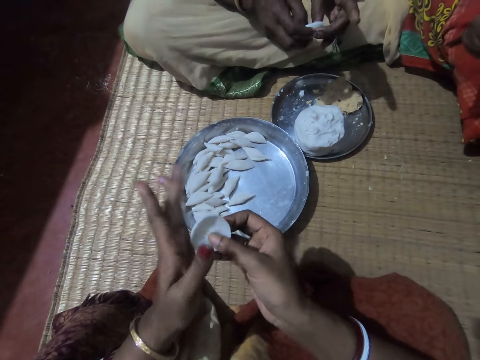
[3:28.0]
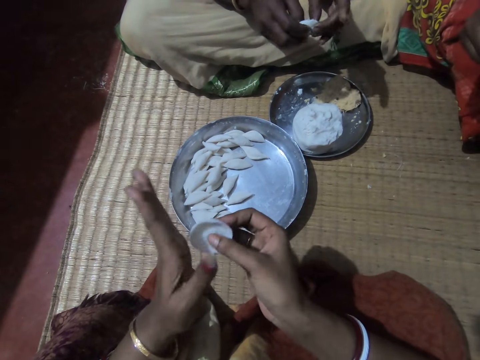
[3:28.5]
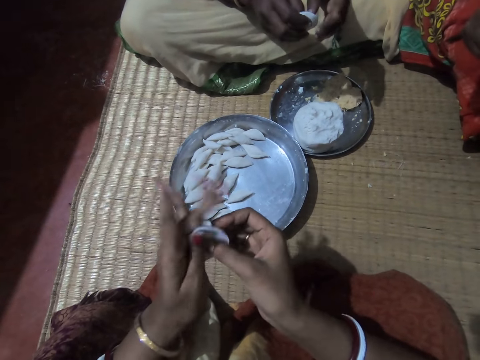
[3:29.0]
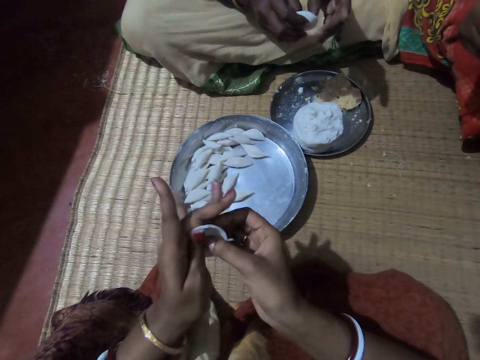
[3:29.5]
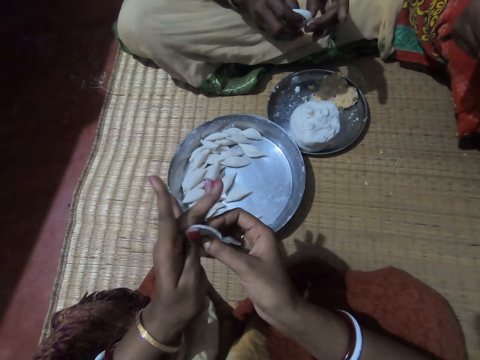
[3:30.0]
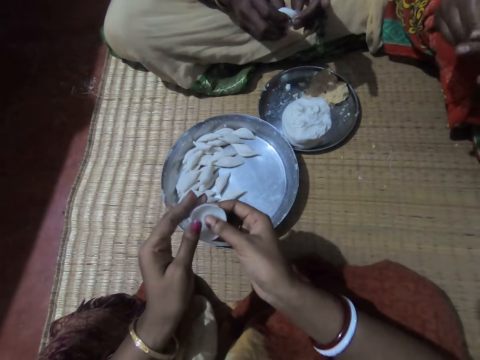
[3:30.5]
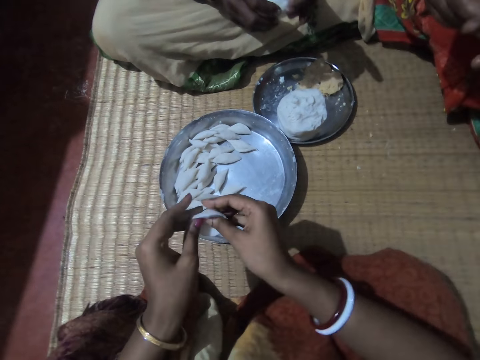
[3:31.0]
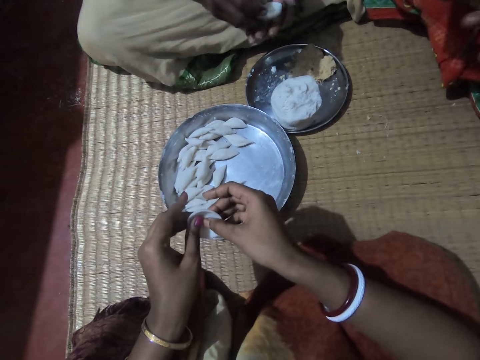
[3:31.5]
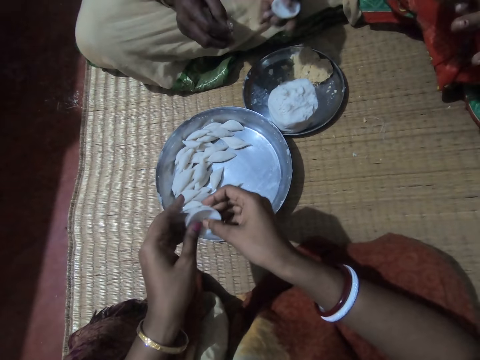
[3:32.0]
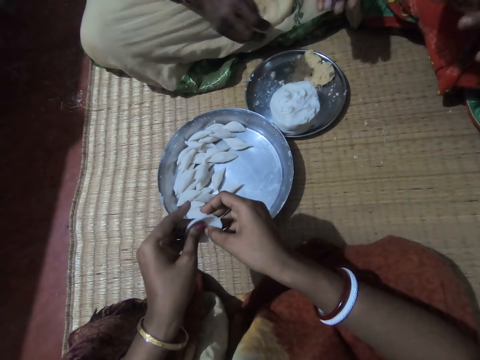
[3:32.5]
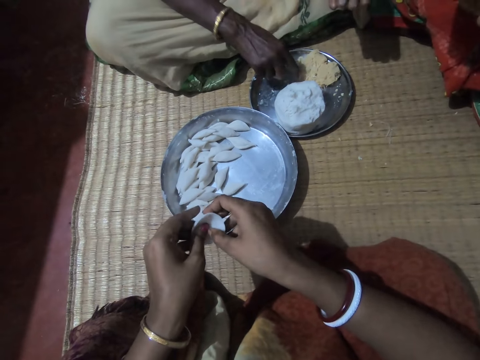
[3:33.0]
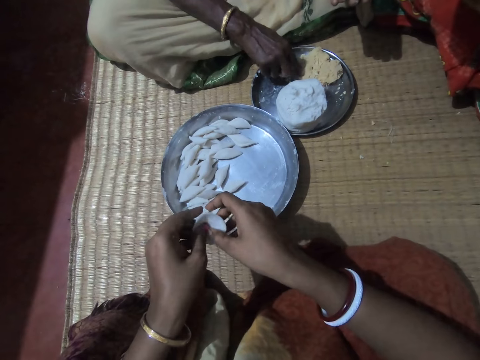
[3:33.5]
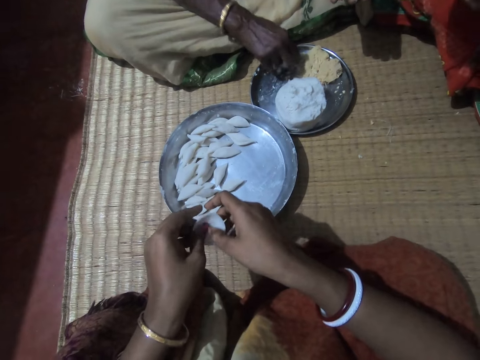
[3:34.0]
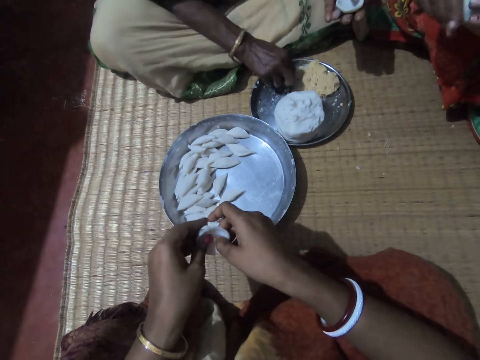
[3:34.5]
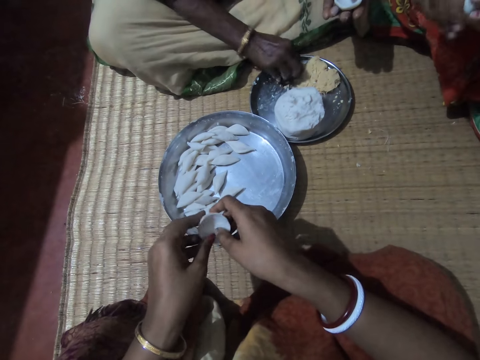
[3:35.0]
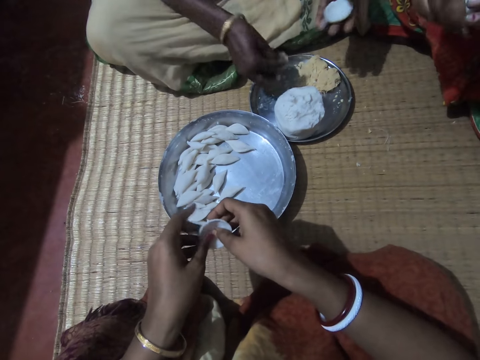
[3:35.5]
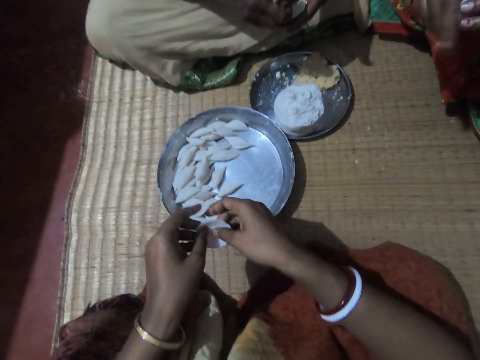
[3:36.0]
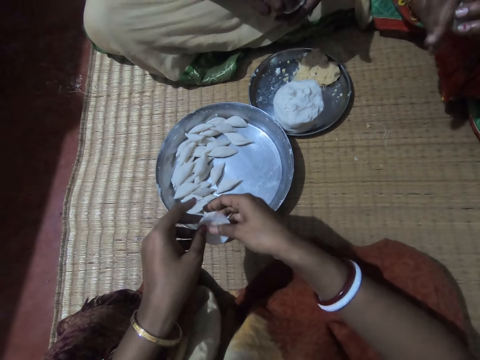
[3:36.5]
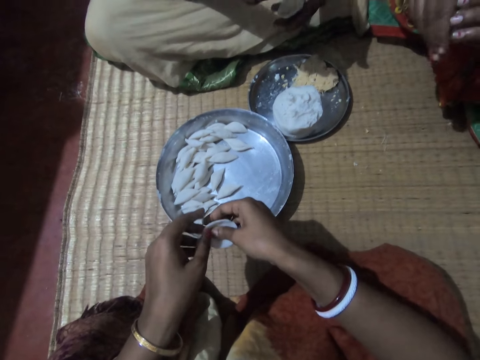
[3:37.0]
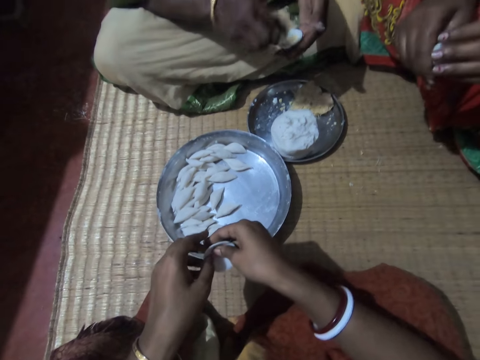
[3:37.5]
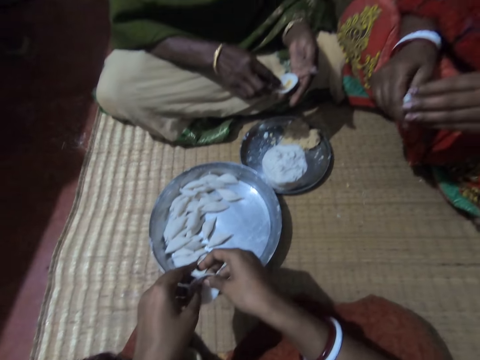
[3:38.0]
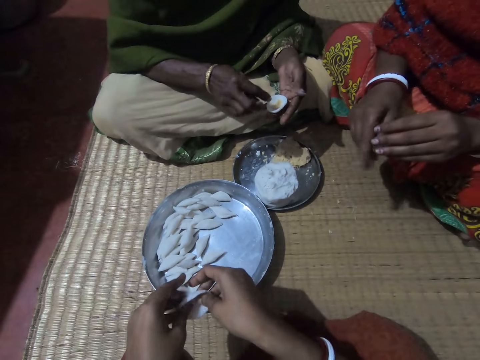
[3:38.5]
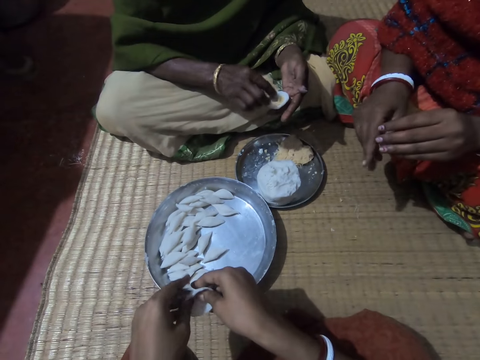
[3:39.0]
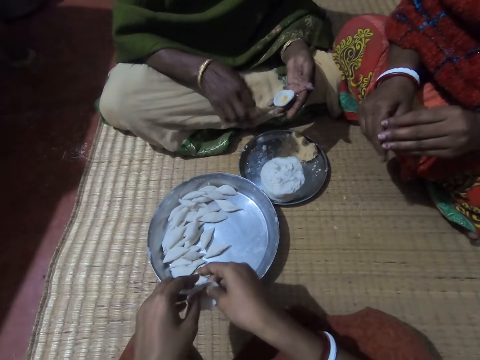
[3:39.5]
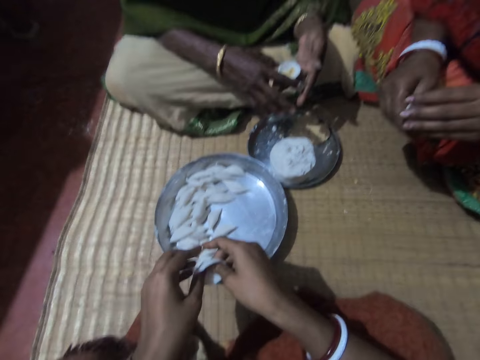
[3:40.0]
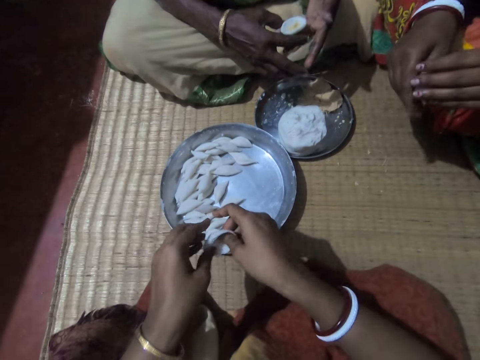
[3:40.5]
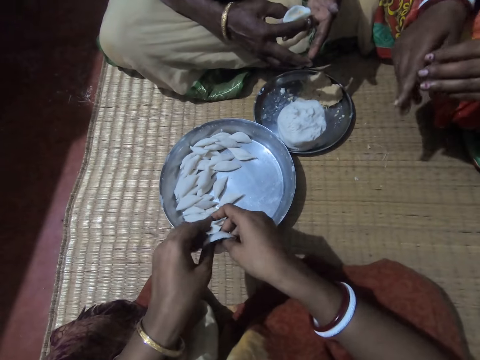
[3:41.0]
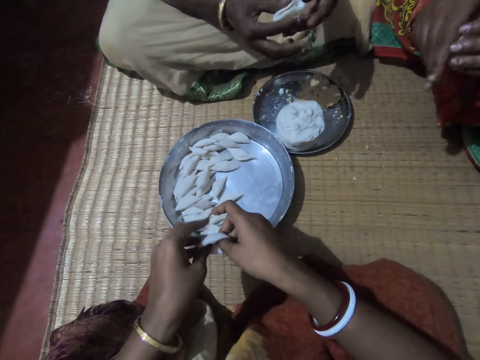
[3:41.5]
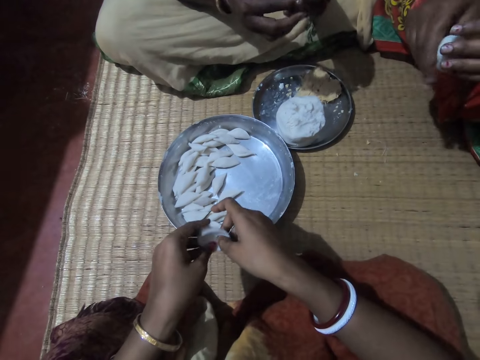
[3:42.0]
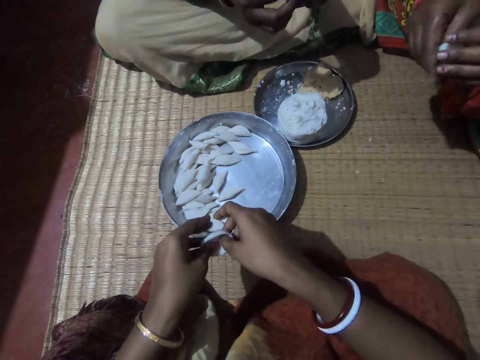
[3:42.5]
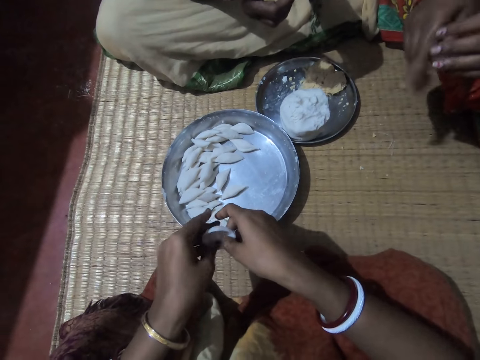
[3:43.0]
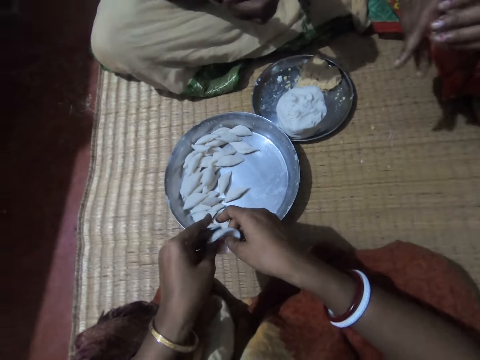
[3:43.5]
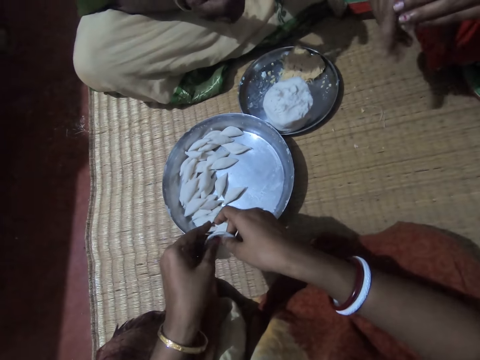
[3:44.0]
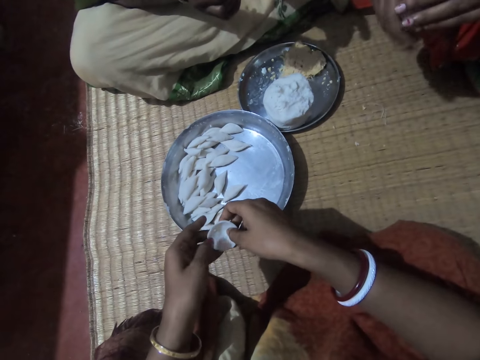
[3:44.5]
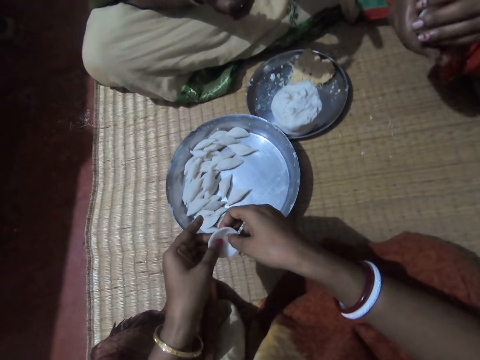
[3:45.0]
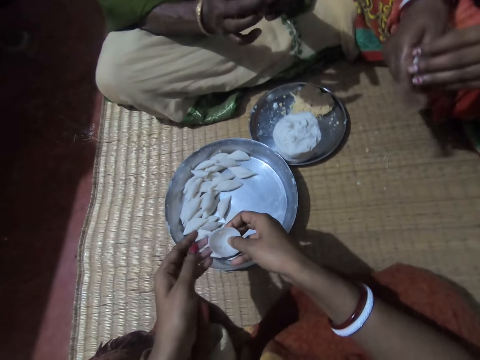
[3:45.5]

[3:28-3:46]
A lady shifts a dough piece to her left hand and takes some corn meal from the plate with her right hand. The camera wearer rolls a dough piece in her hands. Another lady rolls a dough piece in her hands. The first lady puts the corn meal in the corn flour in her hands and fixes something in the dough. She shakes her hand on the tray. The camera wearer rolls the dough piece in her hands. The other lady rolls the dough piece in her hands. The first lady rolls the dough piece in her hands and folds the corn flour with both hands.

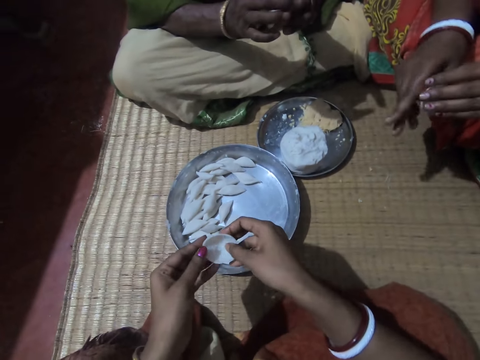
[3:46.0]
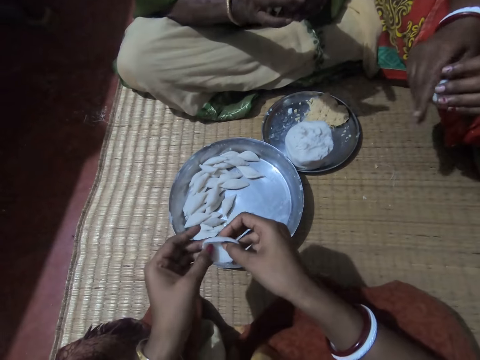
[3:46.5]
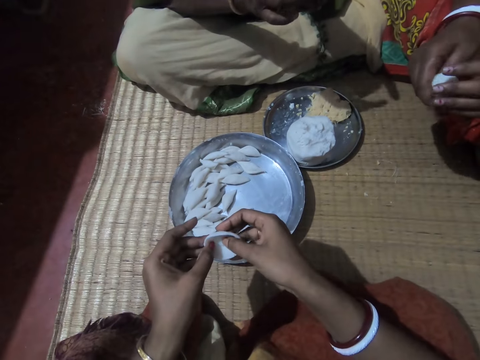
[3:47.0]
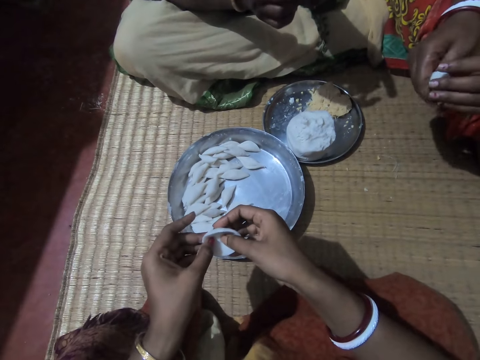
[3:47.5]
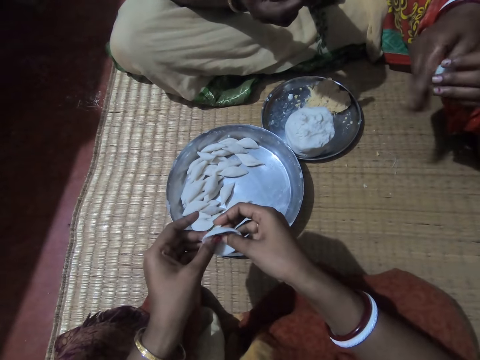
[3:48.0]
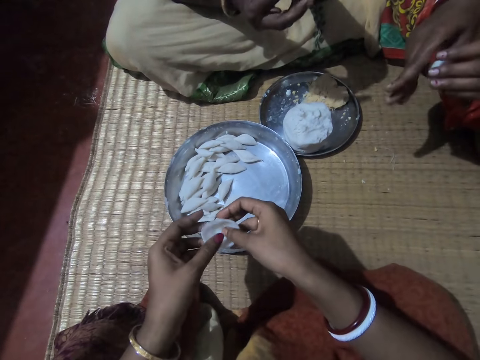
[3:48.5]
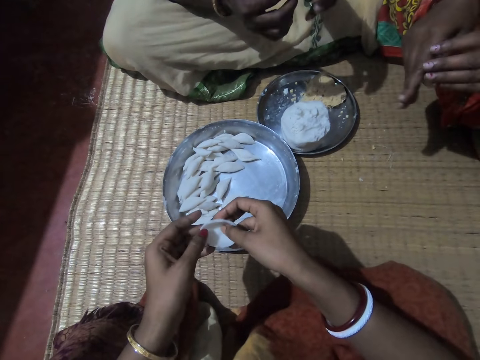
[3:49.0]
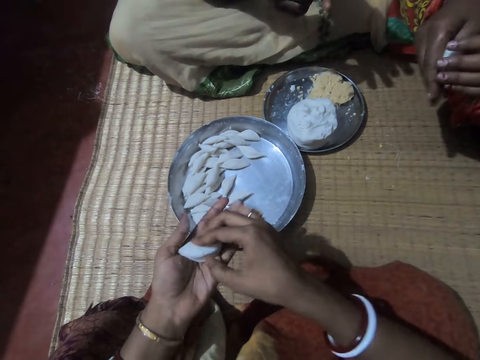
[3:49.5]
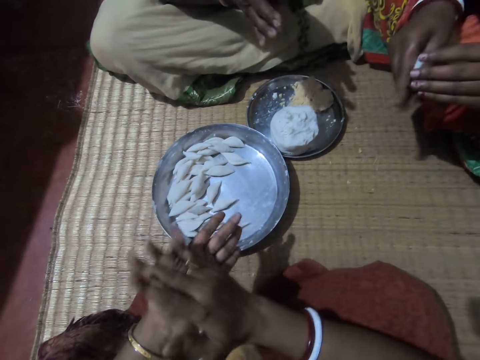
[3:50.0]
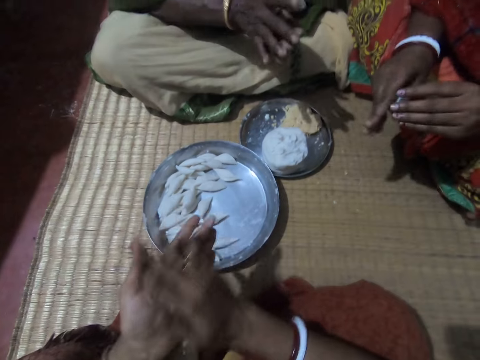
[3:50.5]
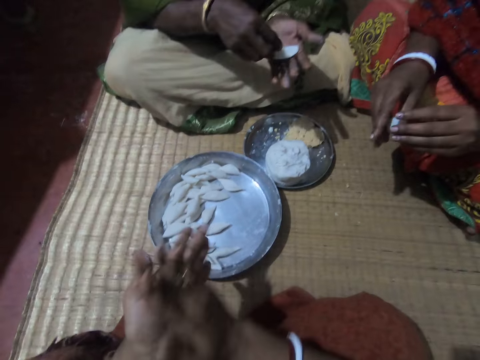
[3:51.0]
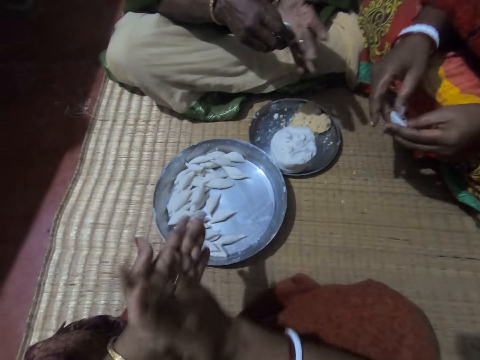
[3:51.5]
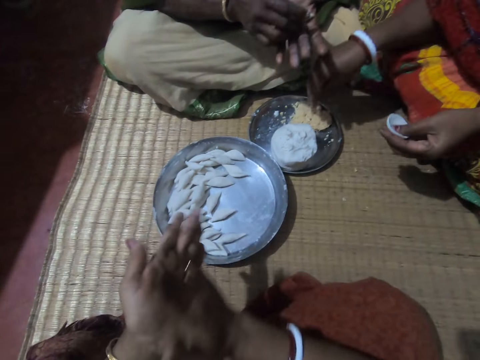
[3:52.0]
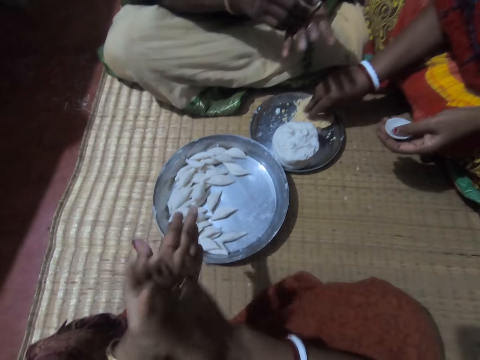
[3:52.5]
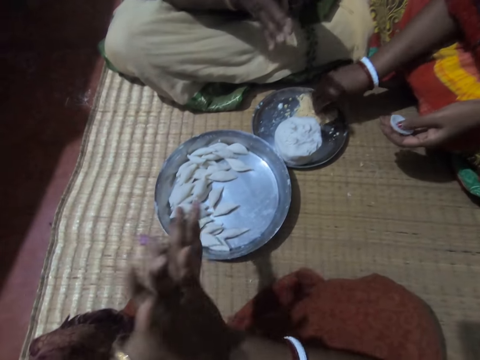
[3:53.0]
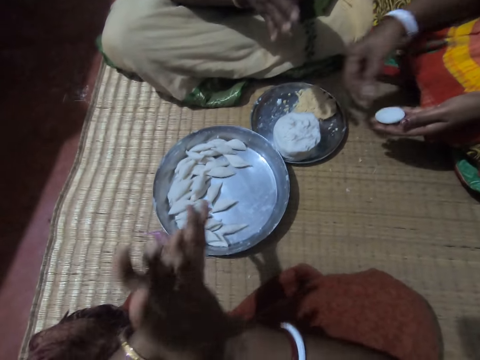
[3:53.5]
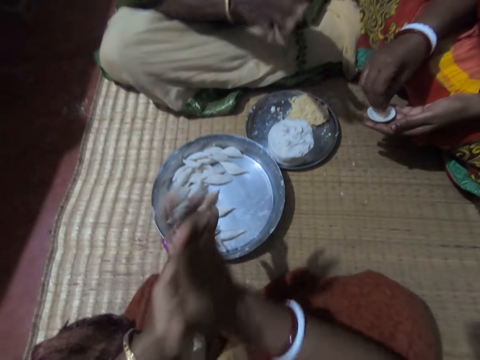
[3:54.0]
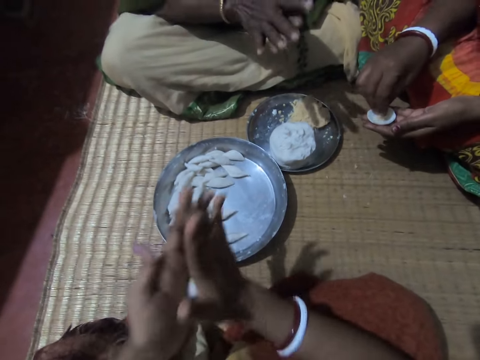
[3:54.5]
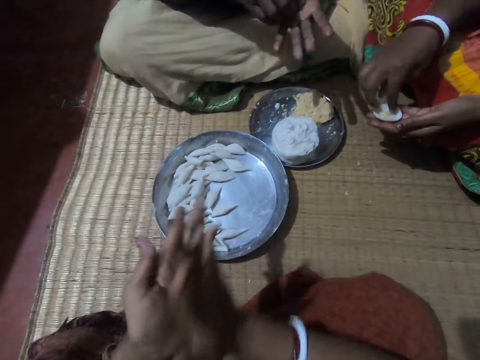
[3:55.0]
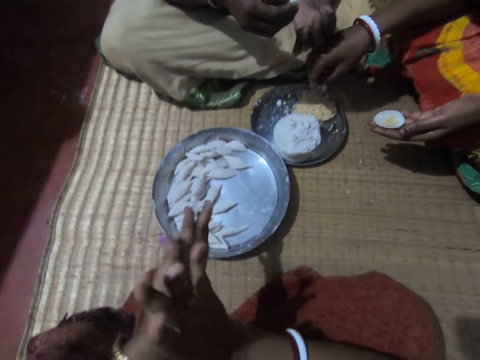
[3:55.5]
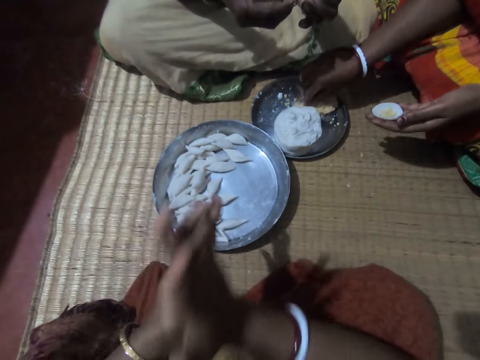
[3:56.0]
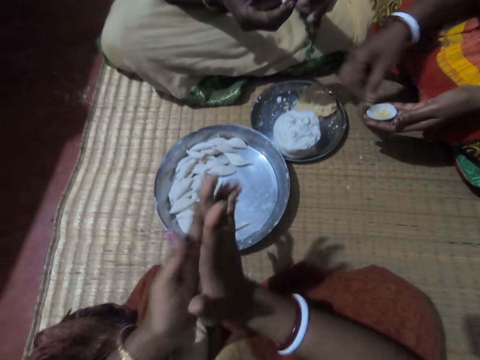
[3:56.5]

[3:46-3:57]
A woman molds the corn flour to shape with both hands. The camera wearer rolls the corn flour with both hands. The woman takes some corn meal from the plate with her right hand and puts the corn meal in the corn flour in her hands. She takes some corn meal from the plate with her right hand.
